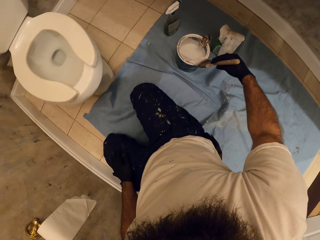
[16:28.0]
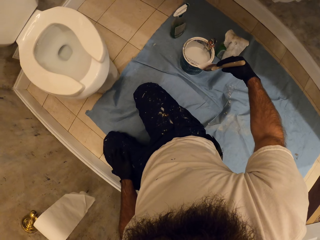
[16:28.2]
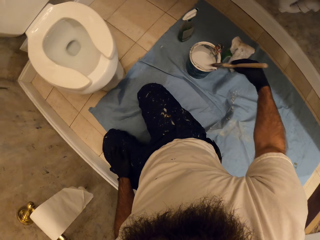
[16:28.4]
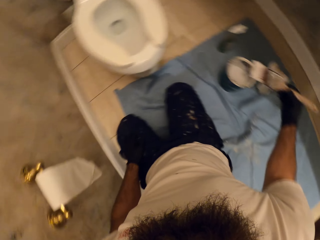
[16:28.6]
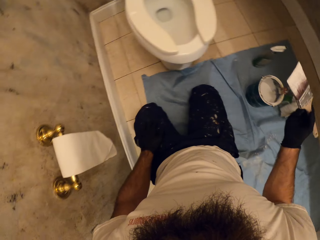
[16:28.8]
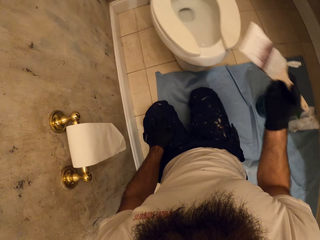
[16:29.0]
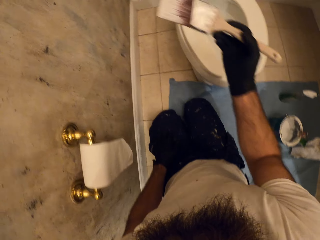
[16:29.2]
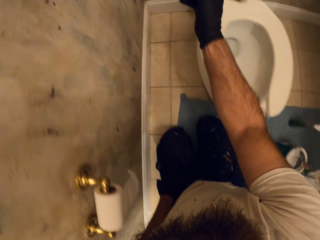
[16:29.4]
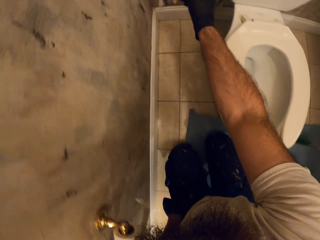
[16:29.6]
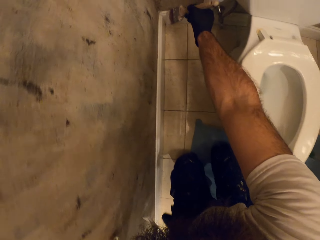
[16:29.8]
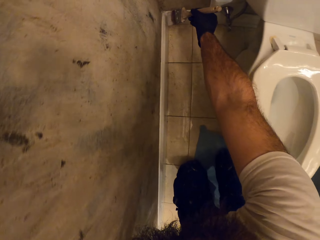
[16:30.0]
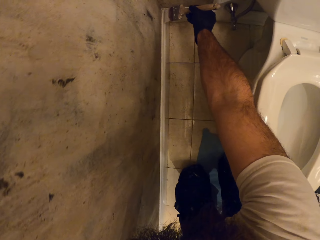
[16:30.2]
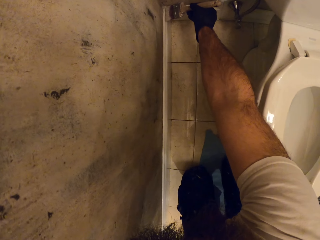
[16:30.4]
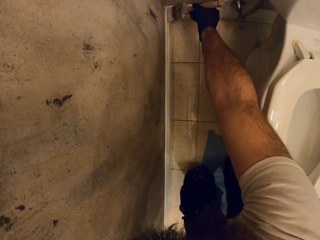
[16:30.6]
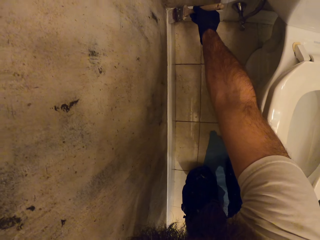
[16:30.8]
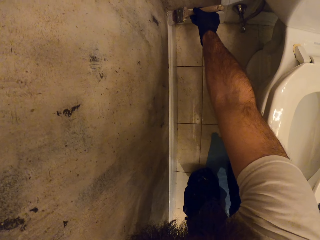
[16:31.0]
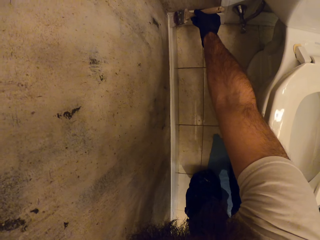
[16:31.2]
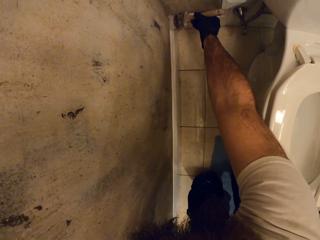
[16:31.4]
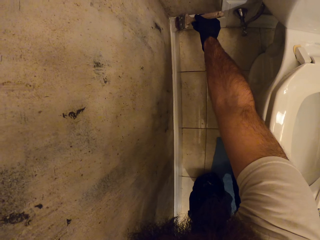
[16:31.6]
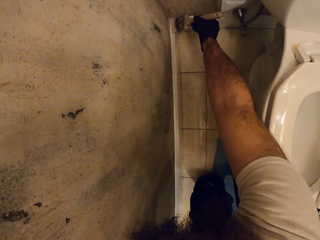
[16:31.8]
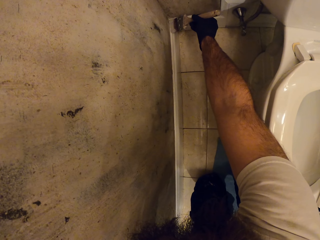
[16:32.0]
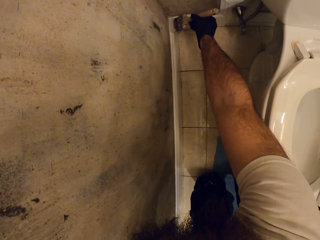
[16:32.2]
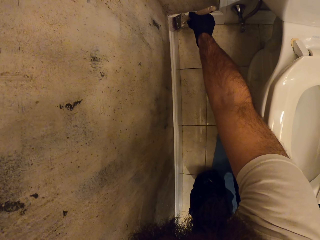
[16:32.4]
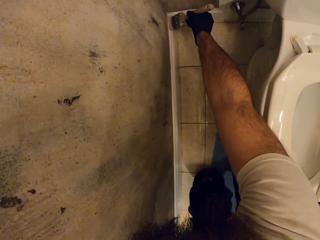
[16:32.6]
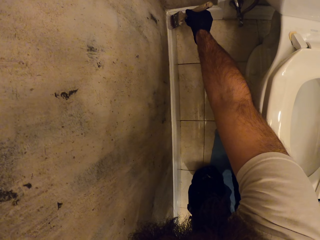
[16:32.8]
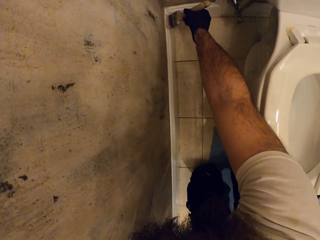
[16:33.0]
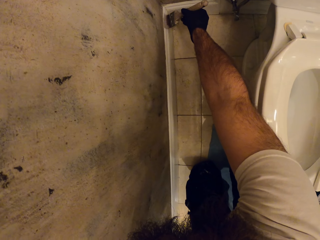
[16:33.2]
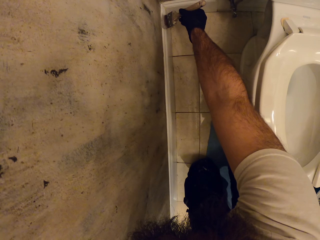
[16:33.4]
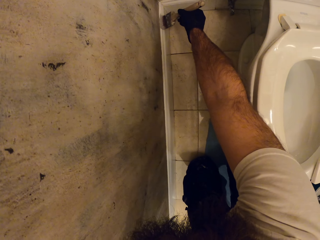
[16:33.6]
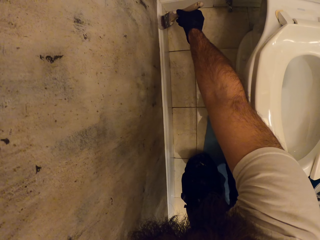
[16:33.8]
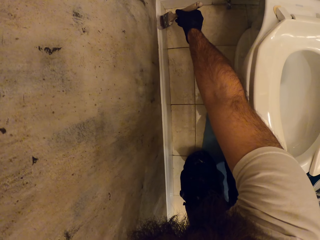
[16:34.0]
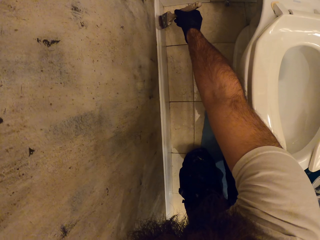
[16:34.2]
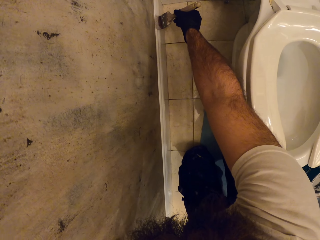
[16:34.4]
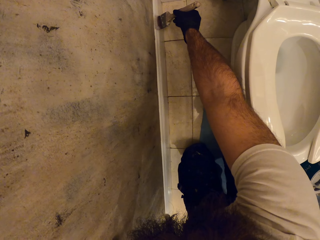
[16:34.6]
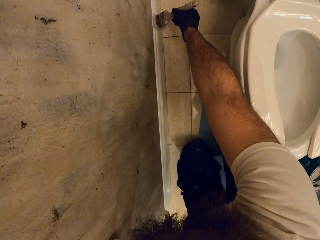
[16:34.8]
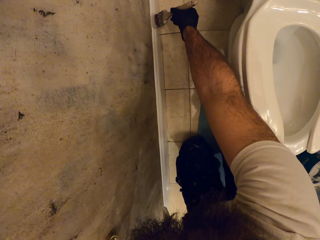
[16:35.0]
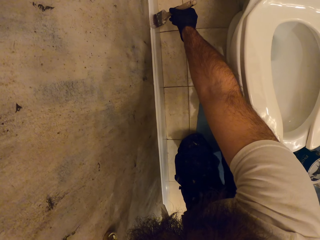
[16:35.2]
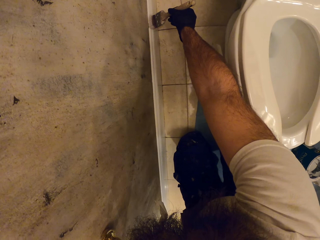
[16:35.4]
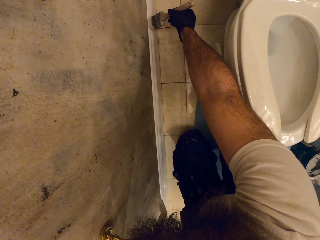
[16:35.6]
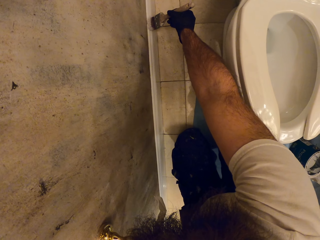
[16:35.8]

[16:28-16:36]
The camera wearer brushes the edge of the paint can with the brush in his right hand. He removes the excess paint. He paints the wall with the brush in his right hand.

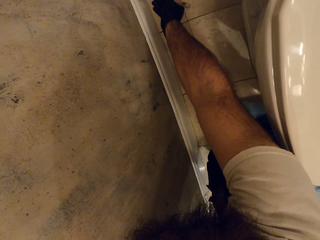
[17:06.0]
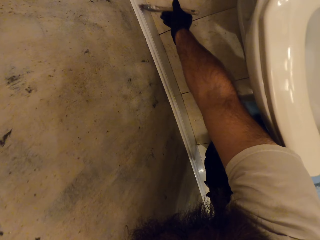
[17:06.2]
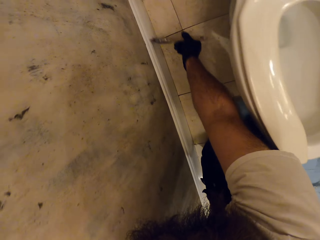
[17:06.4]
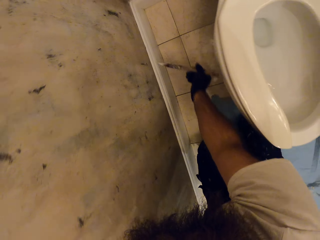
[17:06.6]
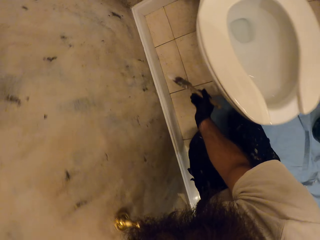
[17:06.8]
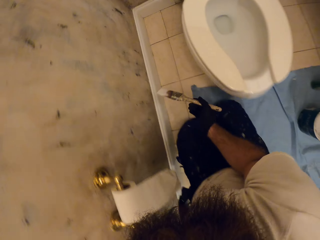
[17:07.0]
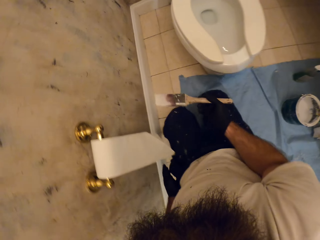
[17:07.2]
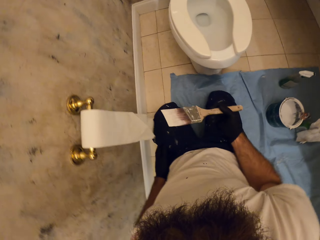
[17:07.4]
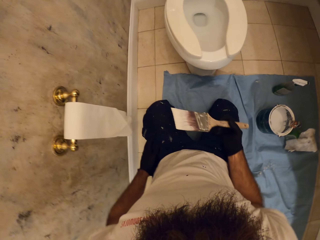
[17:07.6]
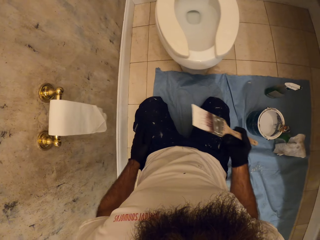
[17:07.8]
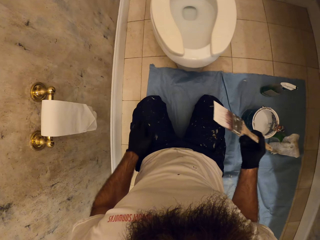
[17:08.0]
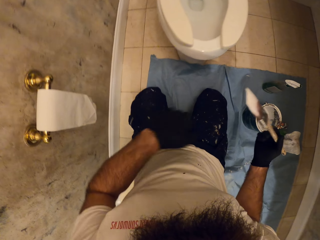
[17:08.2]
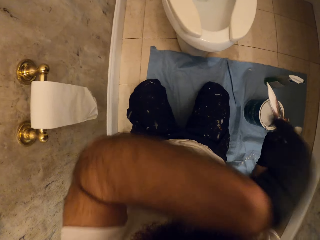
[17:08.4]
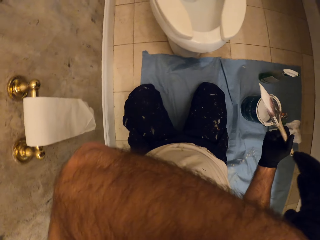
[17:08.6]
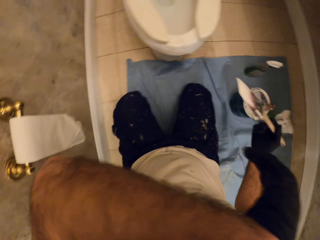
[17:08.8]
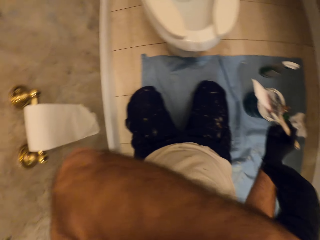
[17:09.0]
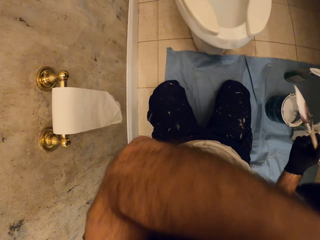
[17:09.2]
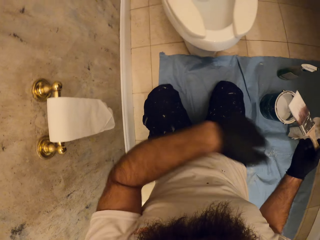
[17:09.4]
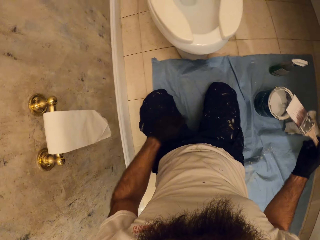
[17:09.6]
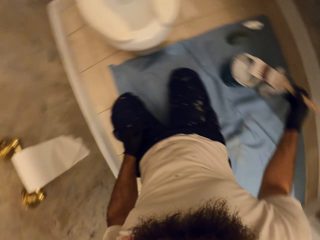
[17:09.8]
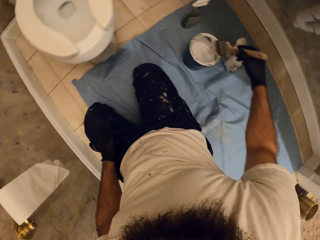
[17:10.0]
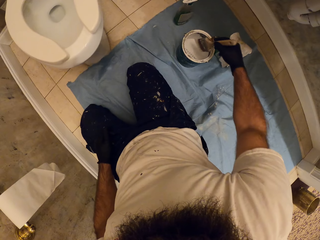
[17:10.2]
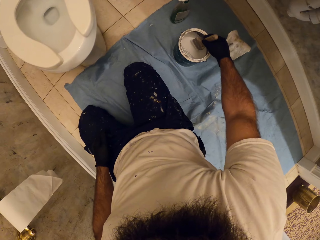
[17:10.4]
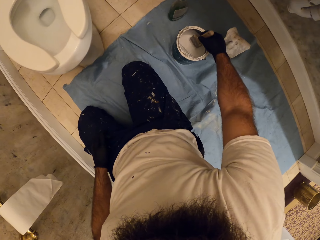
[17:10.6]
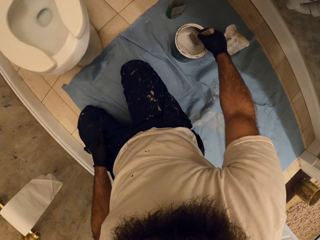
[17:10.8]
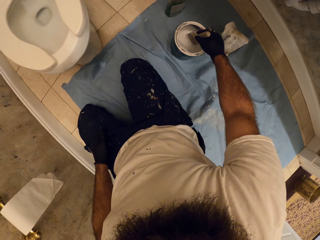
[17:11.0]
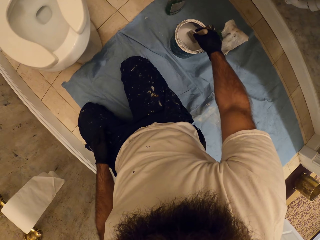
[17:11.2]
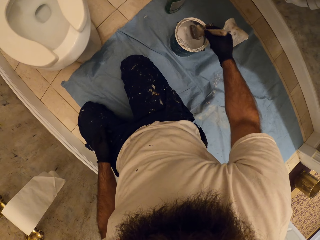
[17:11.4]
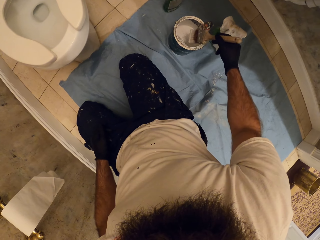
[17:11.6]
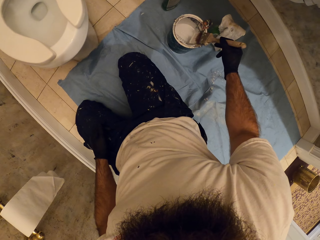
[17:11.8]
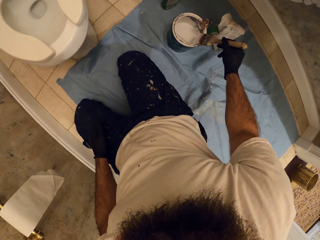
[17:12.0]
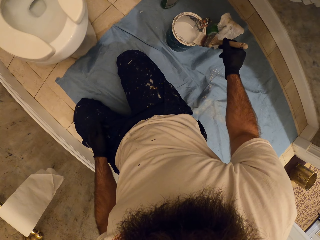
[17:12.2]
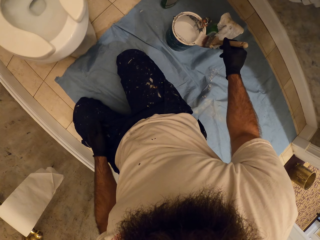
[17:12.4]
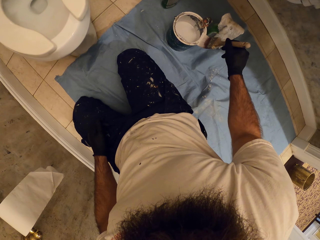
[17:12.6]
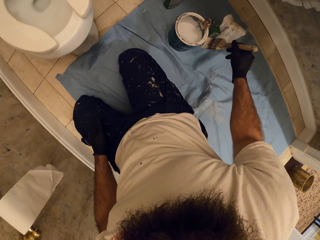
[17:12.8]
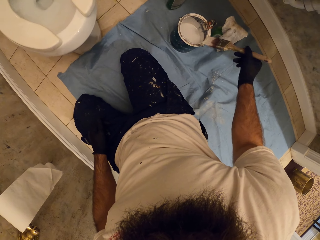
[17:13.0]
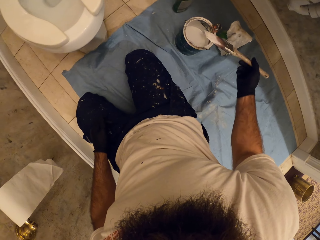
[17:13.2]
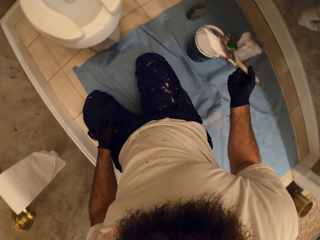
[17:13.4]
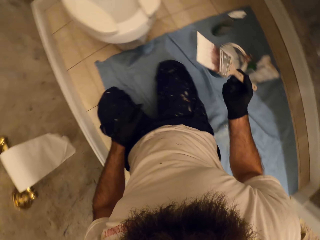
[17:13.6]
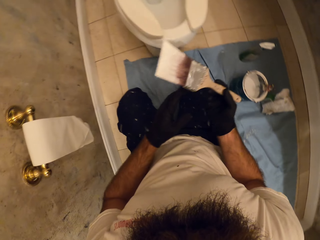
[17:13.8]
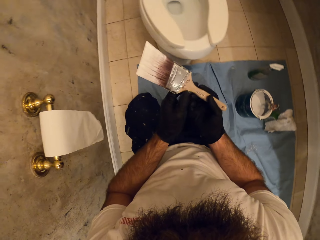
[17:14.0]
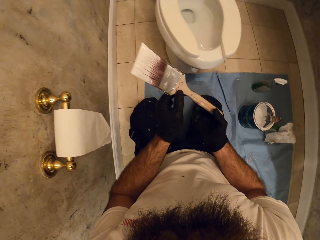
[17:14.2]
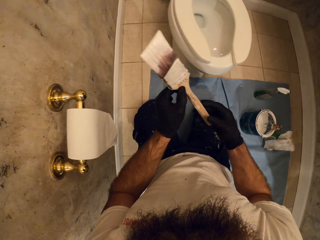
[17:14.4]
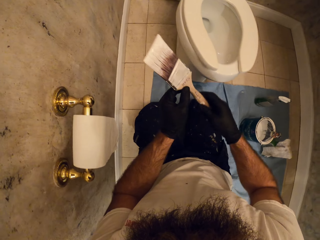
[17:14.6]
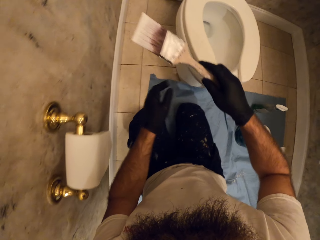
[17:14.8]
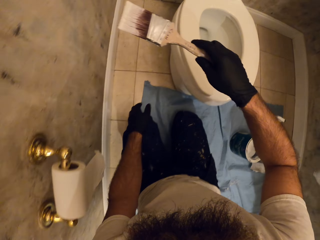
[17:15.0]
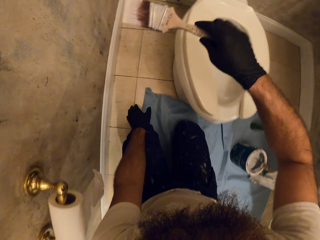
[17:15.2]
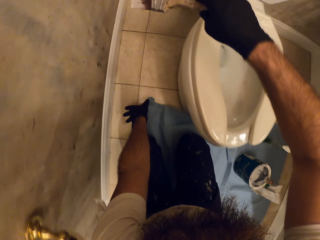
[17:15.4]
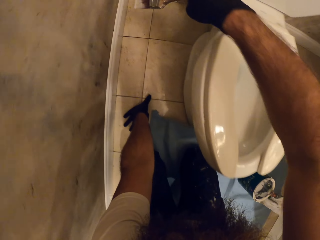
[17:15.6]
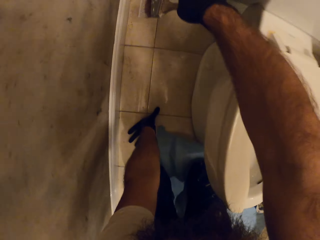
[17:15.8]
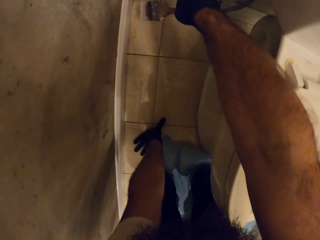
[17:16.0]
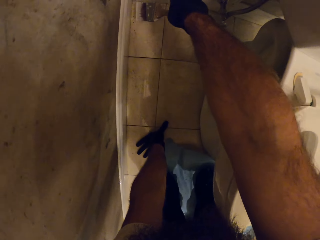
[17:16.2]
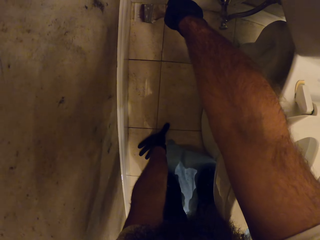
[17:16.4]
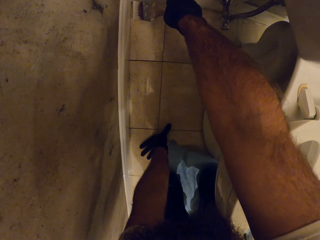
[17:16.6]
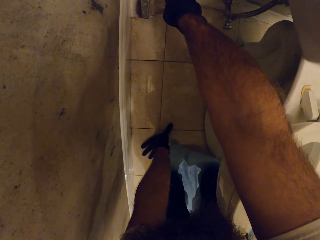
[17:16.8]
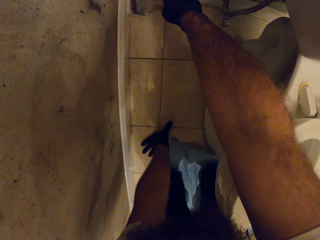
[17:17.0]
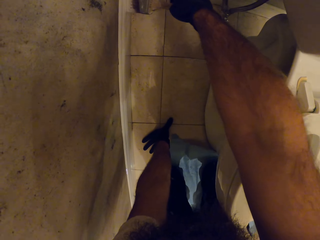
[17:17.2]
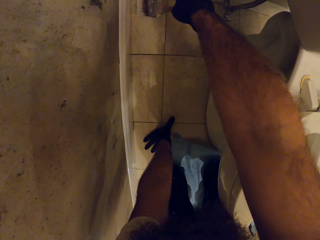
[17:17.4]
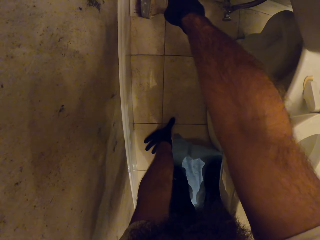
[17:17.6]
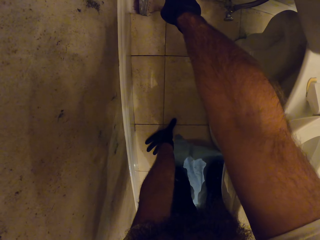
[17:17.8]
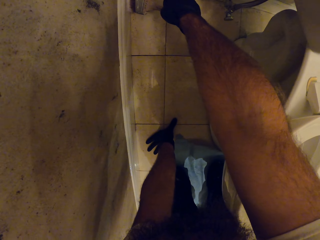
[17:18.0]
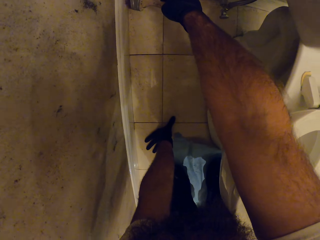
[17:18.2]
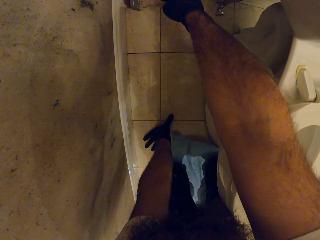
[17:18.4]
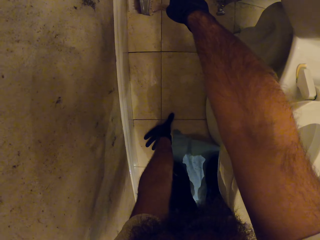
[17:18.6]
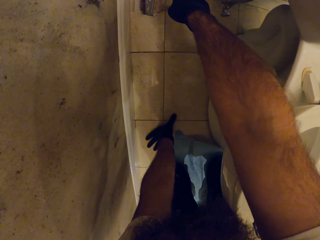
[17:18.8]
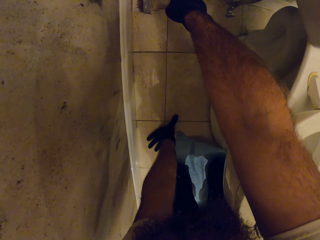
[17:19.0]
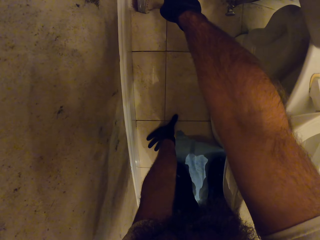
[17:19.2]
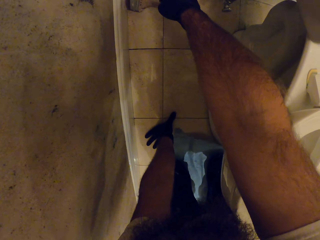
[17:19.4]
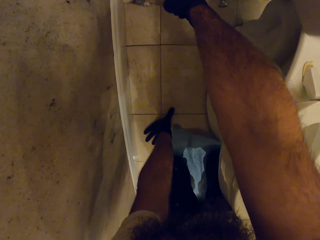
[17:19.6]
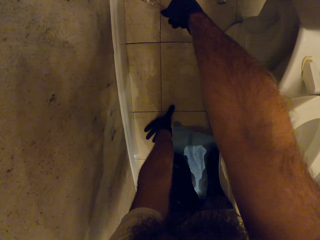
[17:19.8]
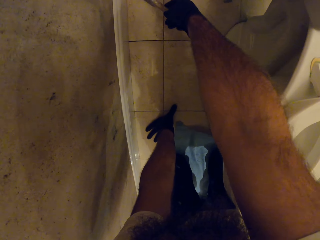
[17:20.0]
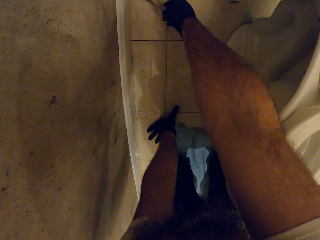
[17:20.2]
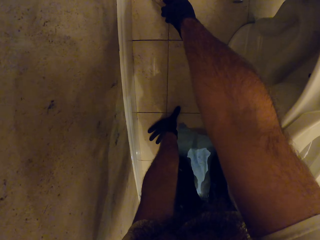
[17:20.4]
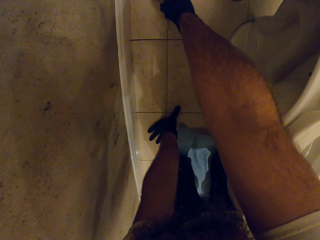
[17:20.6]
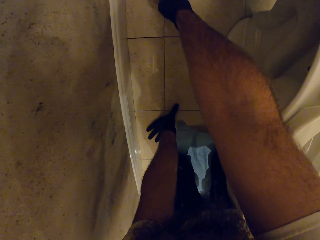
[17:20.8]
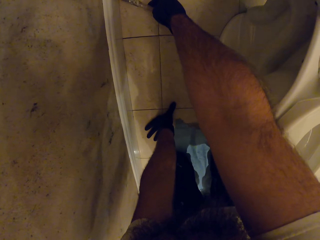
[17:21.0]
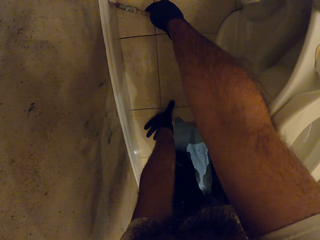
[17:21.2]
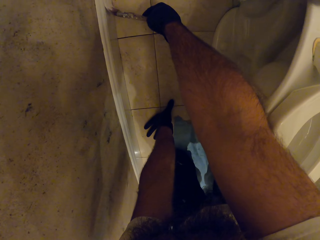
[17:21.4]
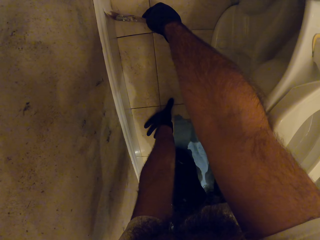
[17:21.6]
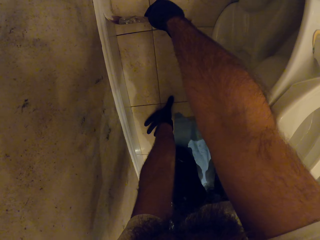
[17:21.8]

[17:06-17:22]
The camera wearer holds the brush. He moves hands. He cleans his face with his left hand. He dips the brush in his right hand in the paint can on the floor. He removes the excess paint. He brushes the edge of the paint can with the brush in his right hand. He holds the brush with both hands. He paints the wall with the brush in his right hand.
